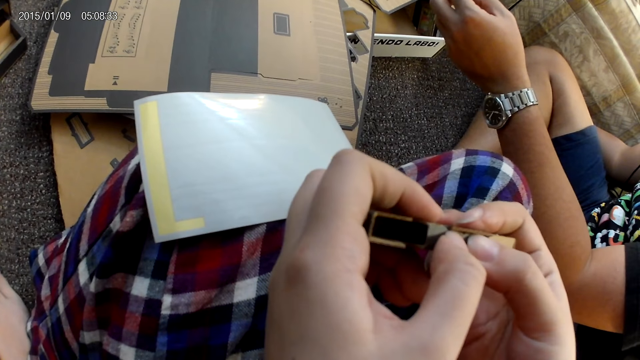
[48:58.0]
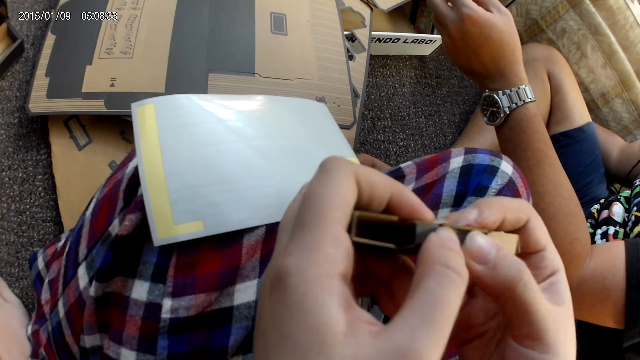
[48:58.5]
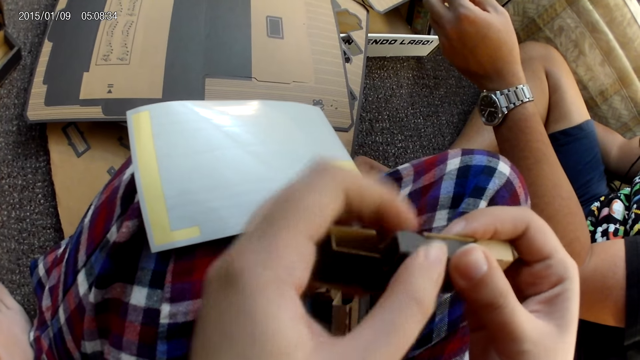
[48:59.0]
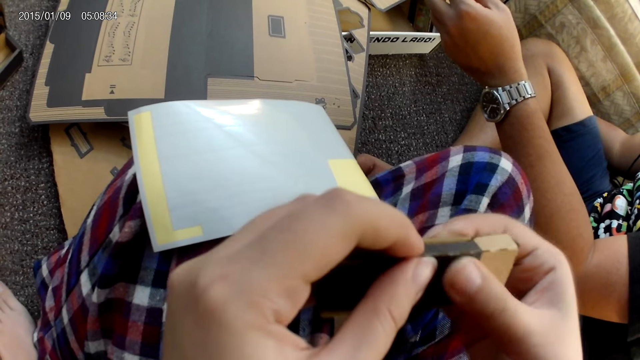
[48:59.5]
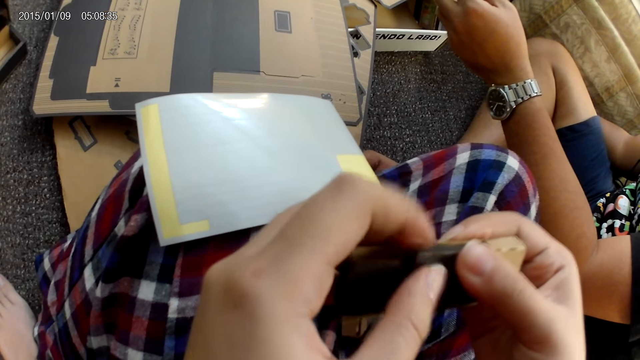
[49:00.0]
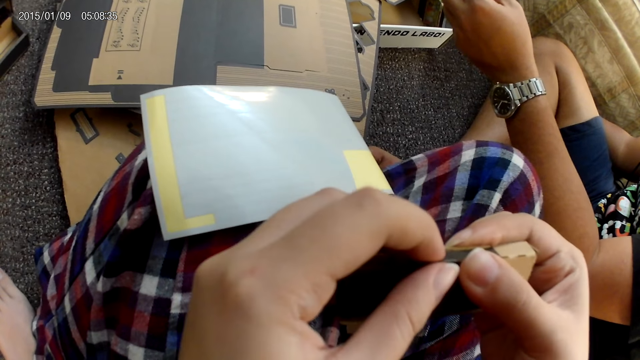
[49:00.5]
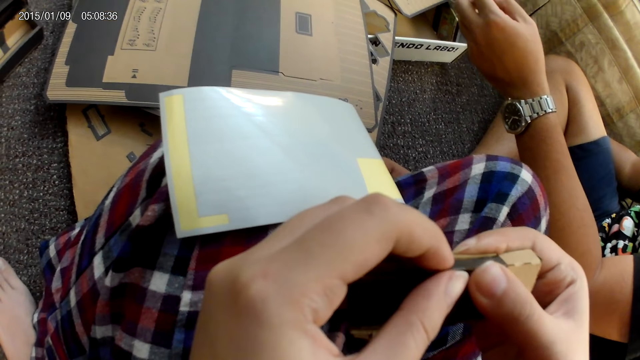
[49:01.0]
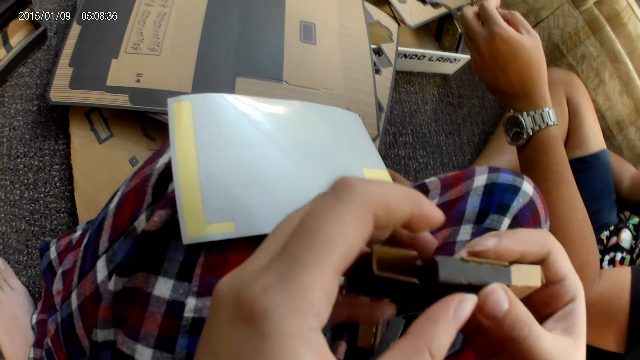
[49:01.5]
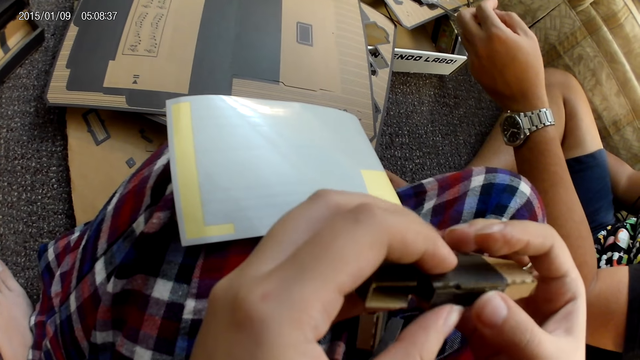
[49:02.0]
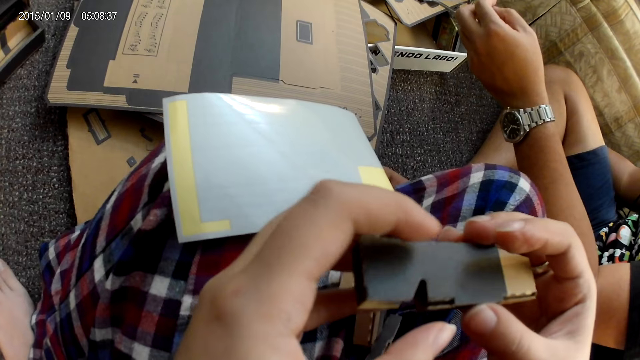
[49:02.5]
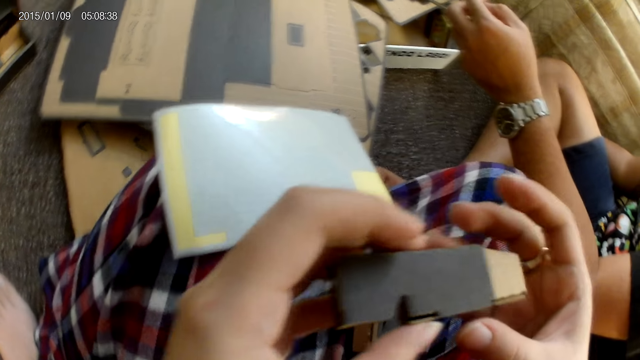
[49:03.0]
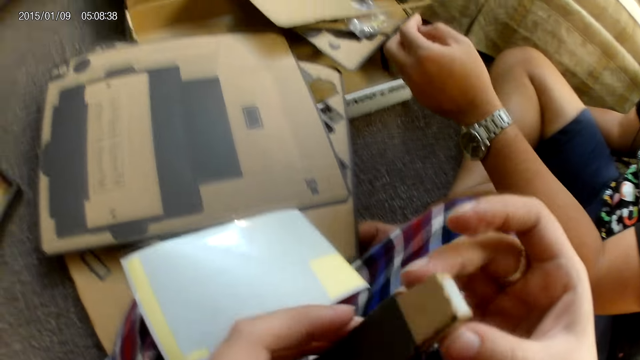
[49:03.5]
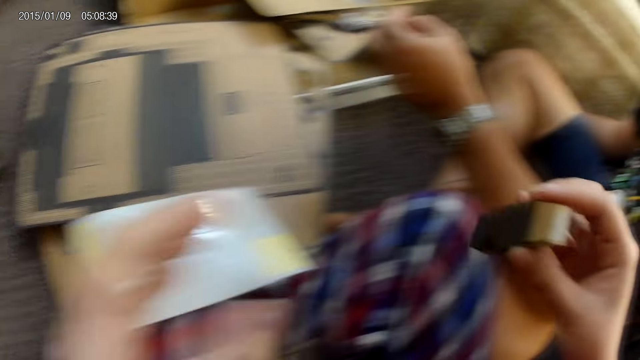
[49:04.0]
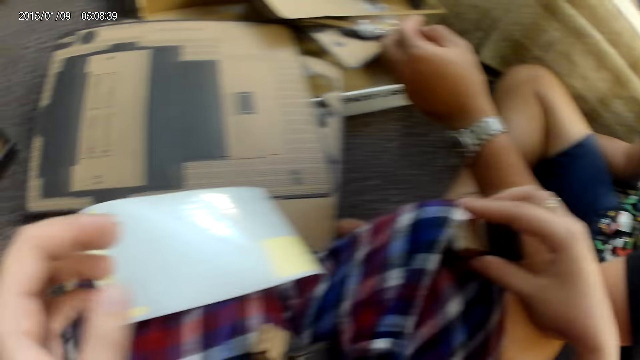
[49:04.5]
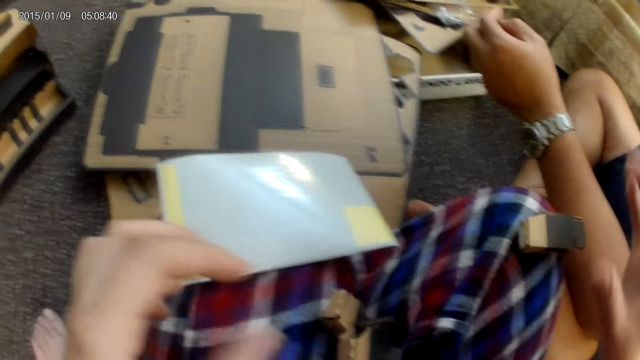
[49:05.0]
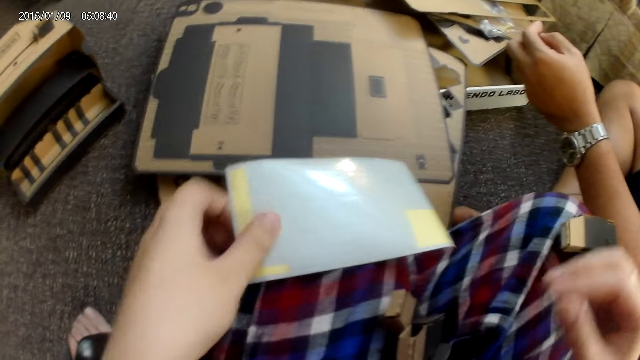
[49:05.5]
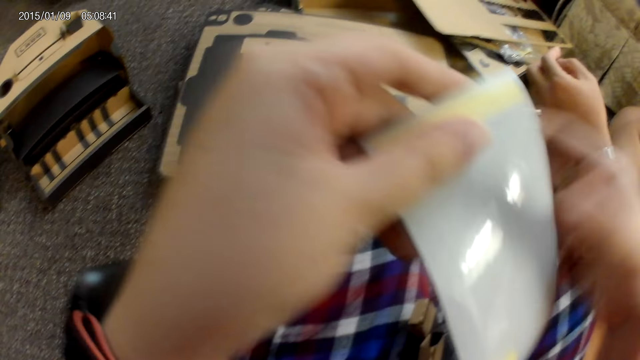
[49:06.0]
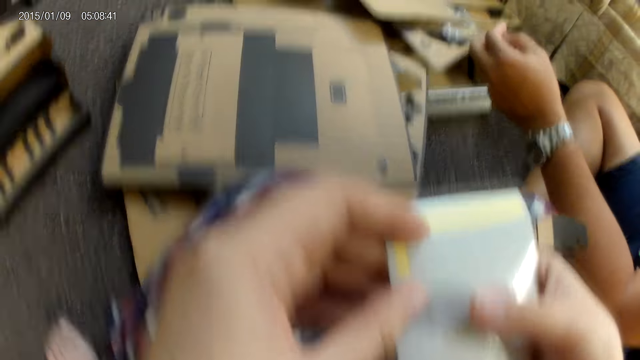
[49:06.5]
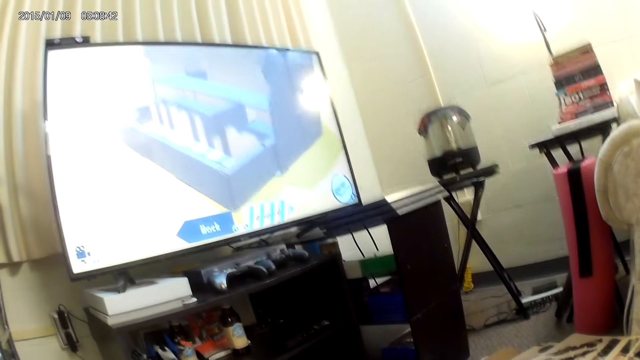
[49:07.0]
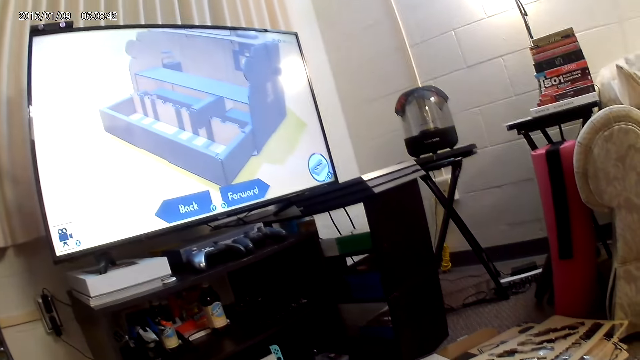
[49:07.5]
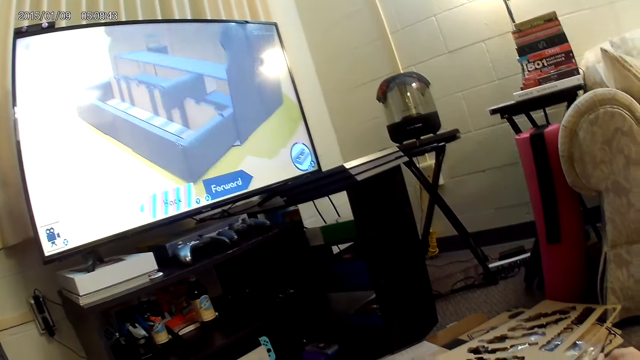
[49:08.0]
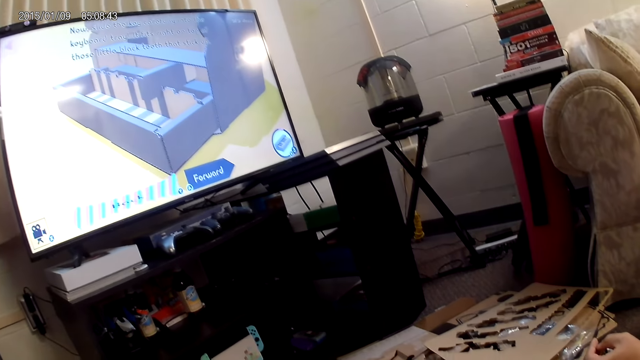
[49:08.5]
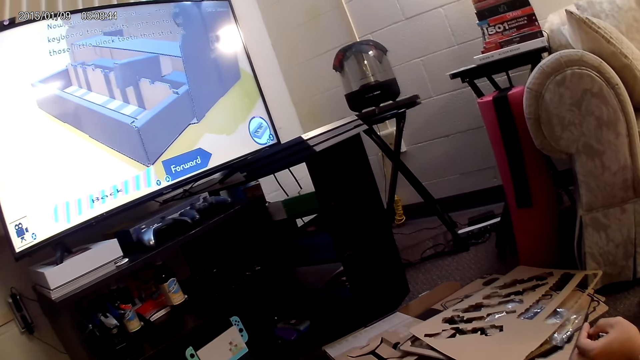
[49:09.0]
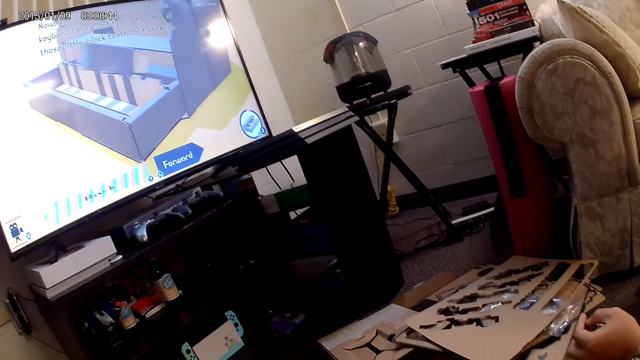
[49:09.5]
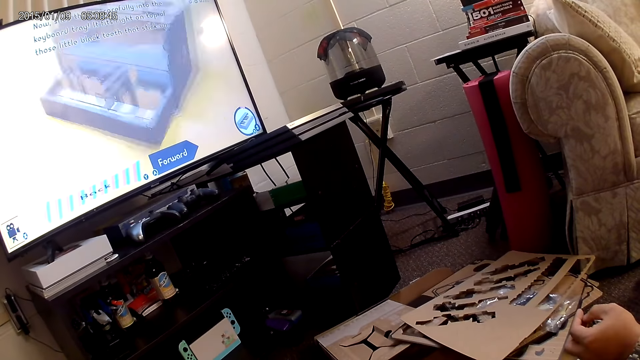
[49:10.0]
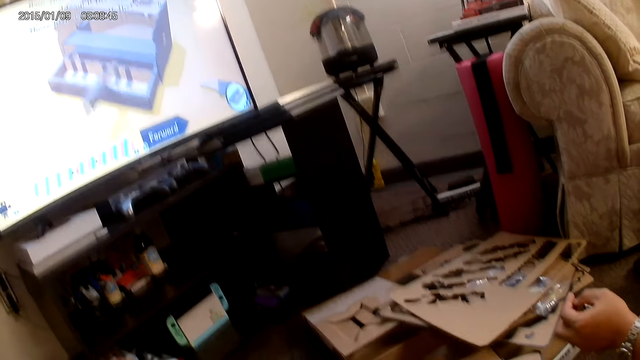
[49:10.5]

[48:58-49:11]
The camera wearer drops the cardboard on her leg with her right hand. She picks up the sticker from her leg with her right hand and holds the sticker with both hands.

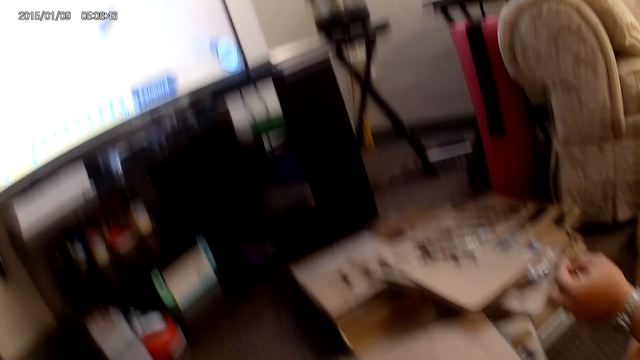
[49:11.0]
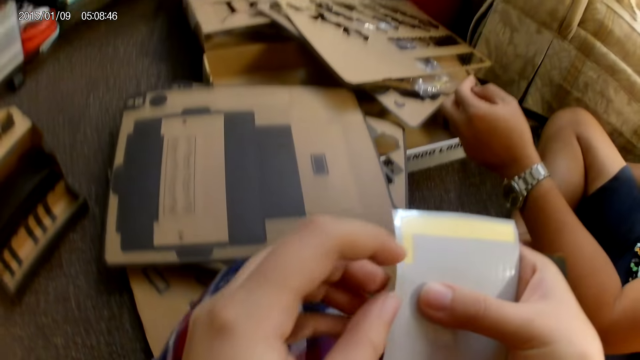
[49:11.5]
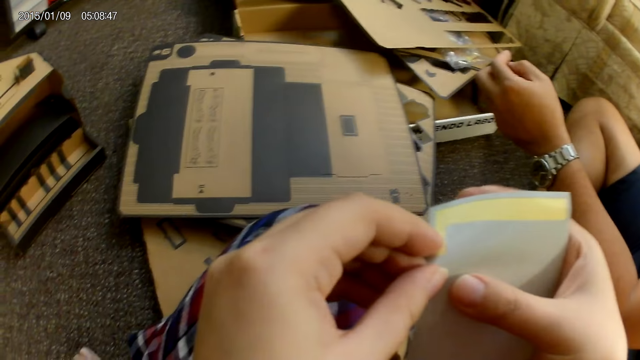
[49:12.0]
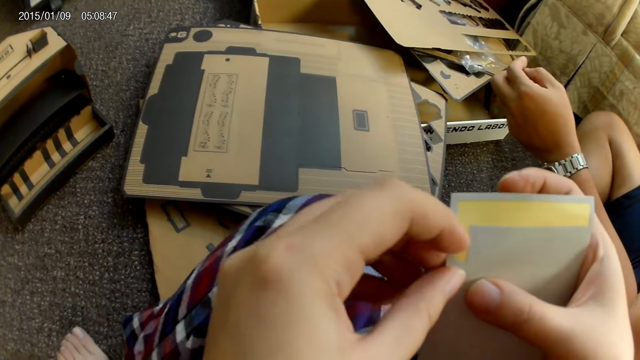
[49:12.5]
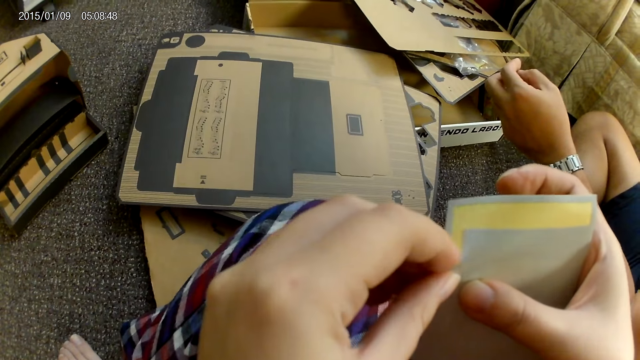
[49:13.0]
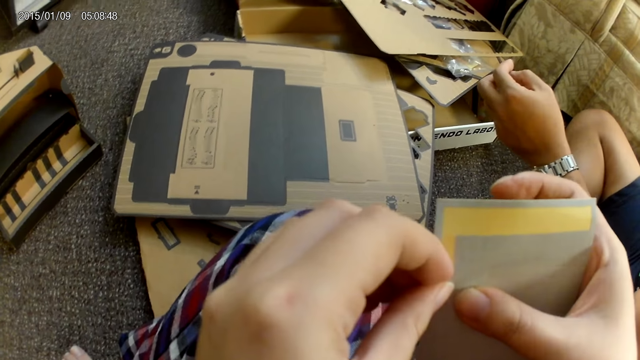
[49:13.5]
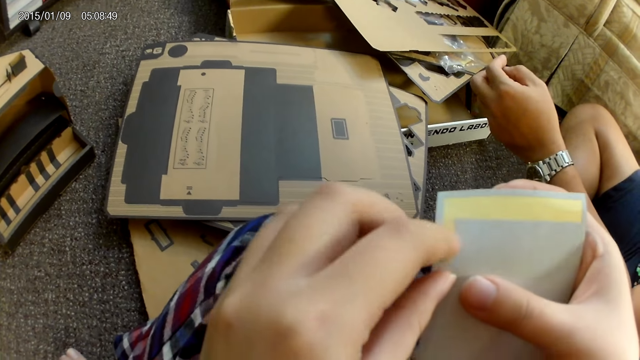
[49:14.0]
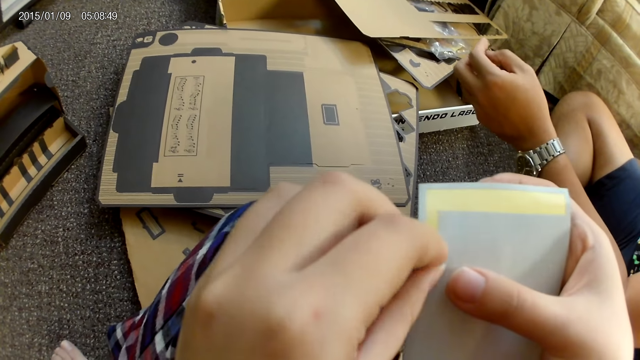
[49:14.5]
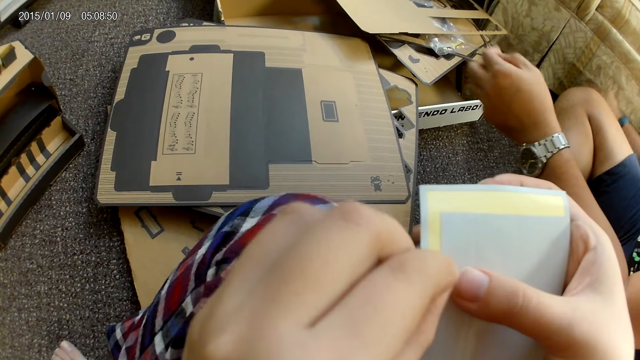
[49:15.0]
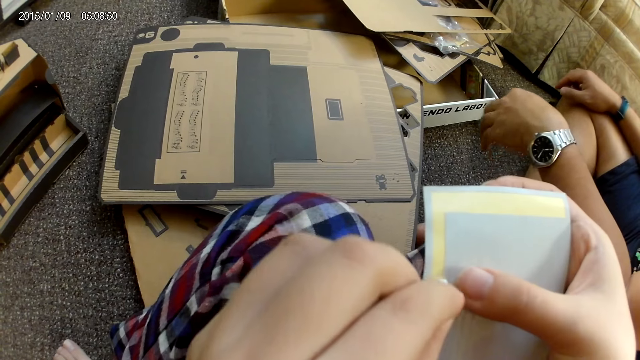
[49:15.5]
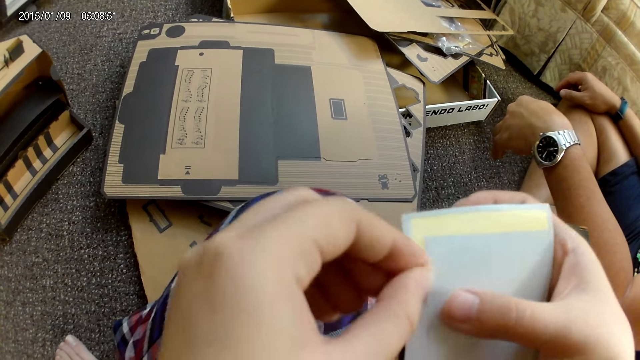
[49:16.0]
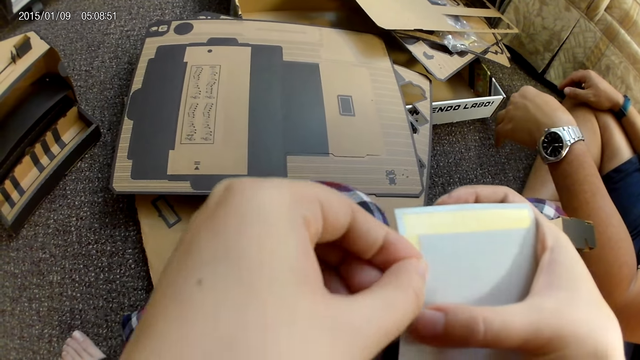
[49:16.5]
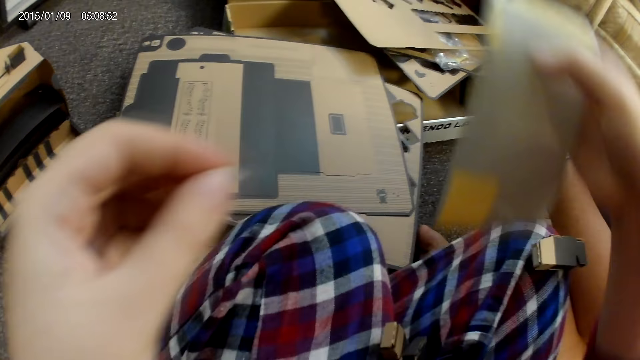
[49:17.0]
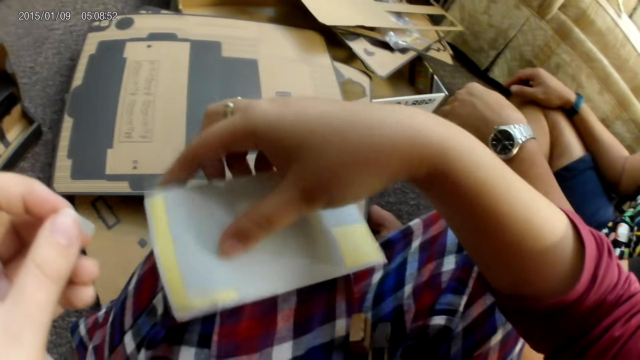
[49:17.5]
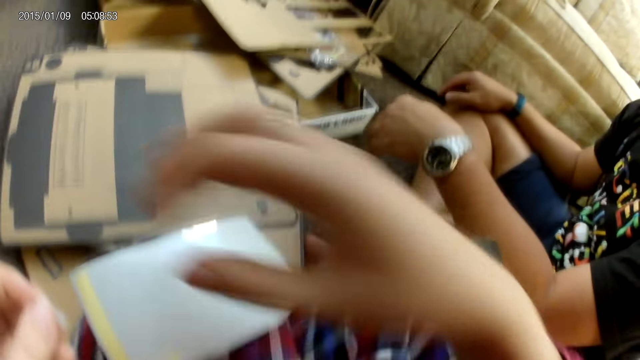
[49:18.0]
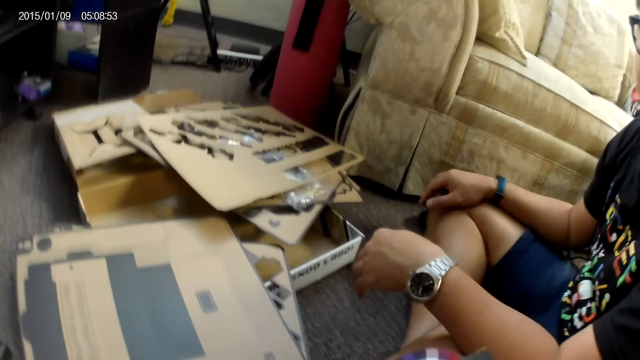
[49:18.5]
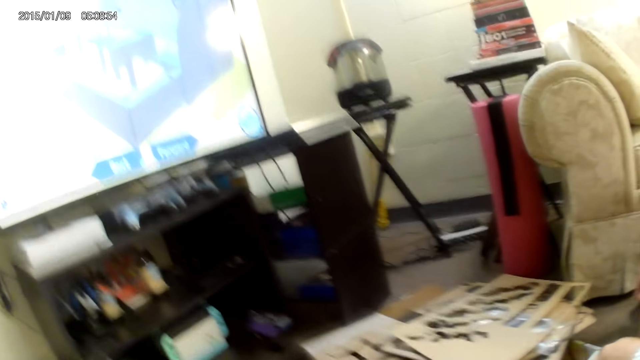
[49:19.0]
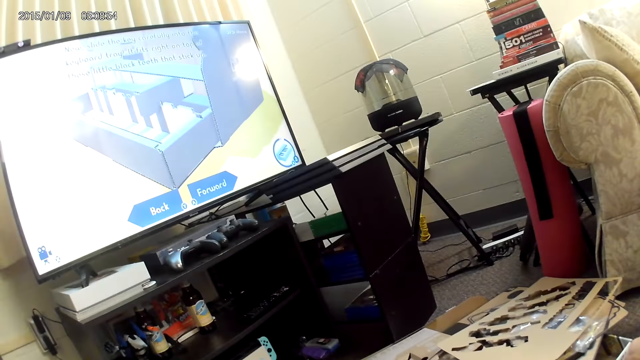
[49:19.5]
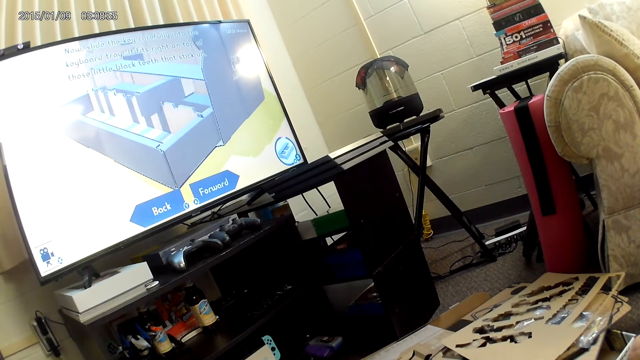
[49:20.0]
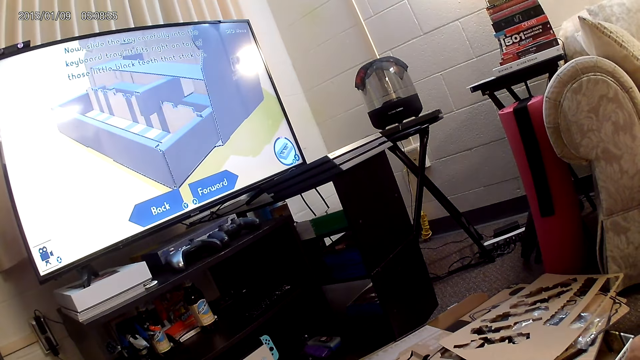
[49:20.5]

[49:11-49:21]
The camera wearer removes a plaster from the sticker with her left hand. She drops the plaster on her leg with her right hand.
